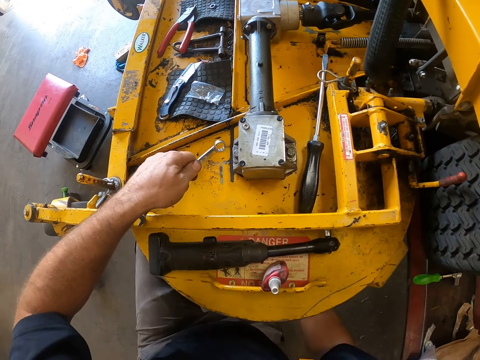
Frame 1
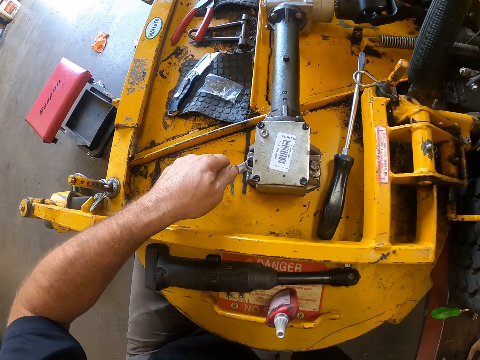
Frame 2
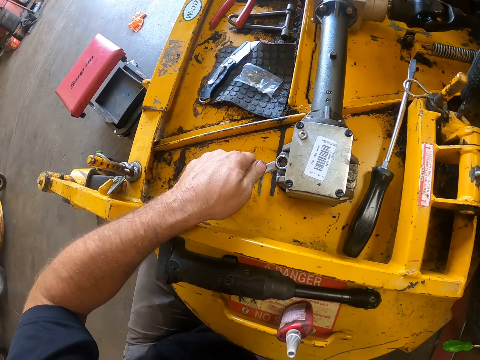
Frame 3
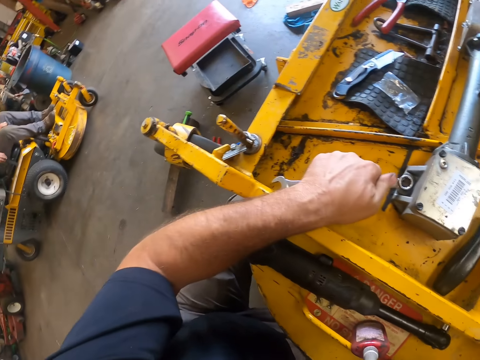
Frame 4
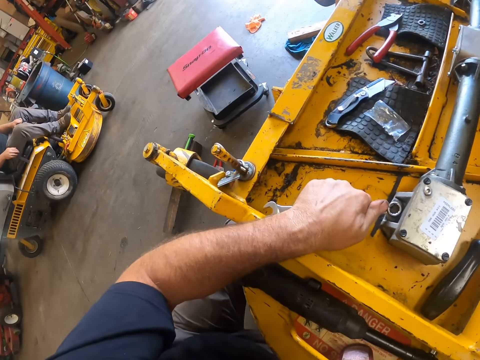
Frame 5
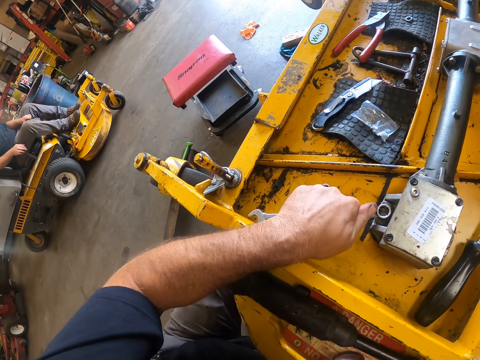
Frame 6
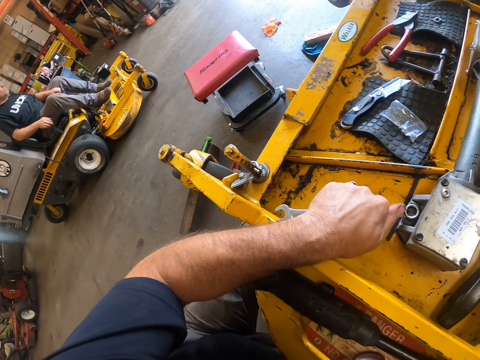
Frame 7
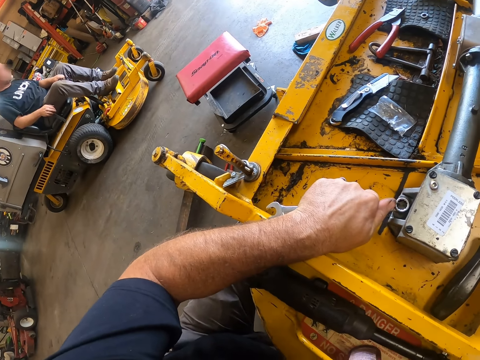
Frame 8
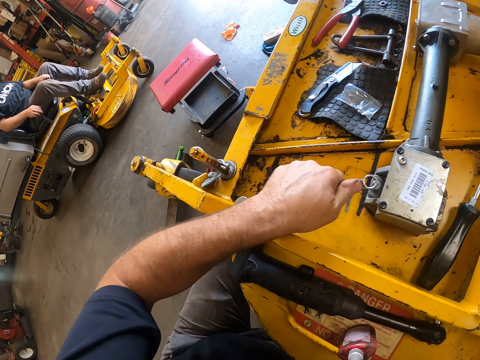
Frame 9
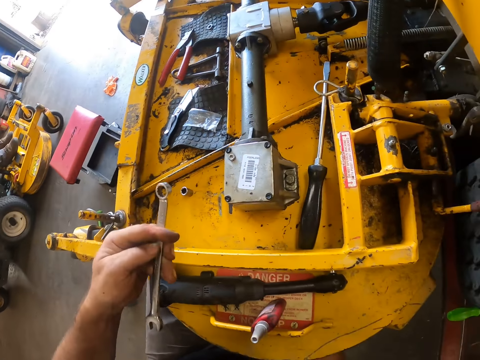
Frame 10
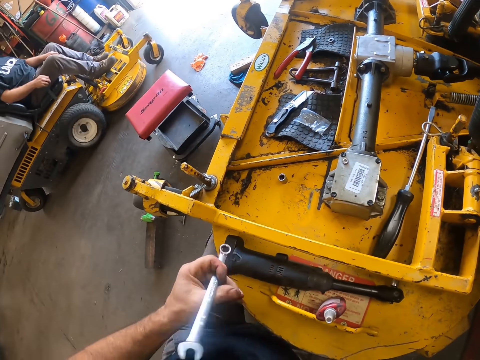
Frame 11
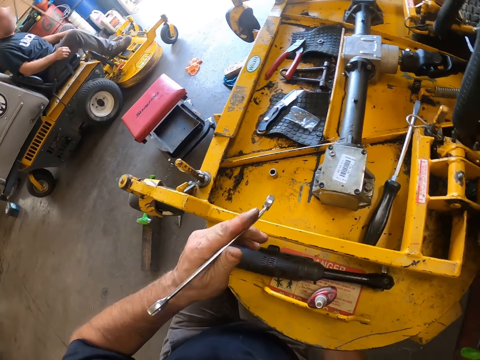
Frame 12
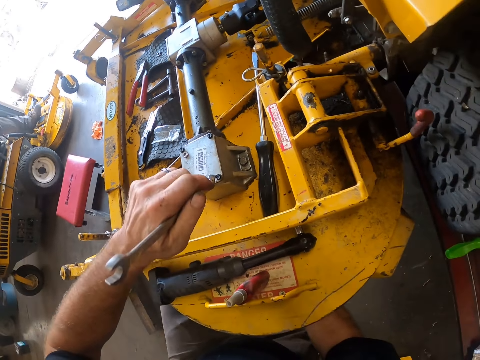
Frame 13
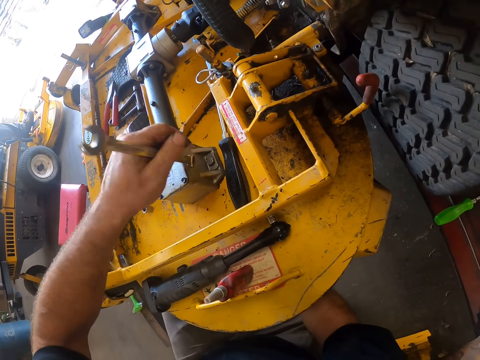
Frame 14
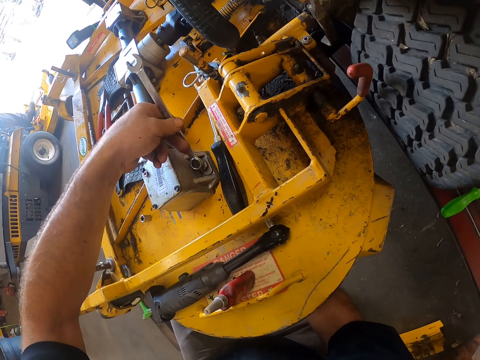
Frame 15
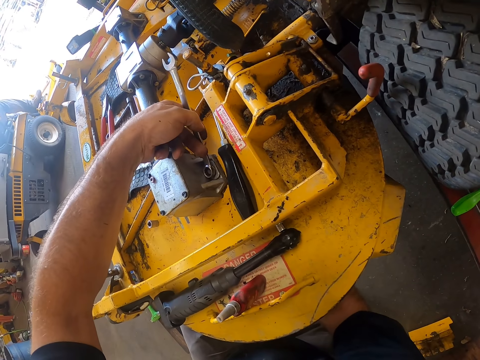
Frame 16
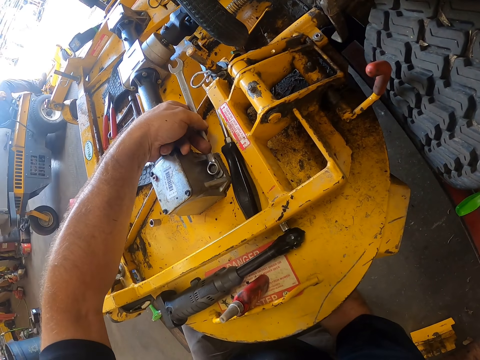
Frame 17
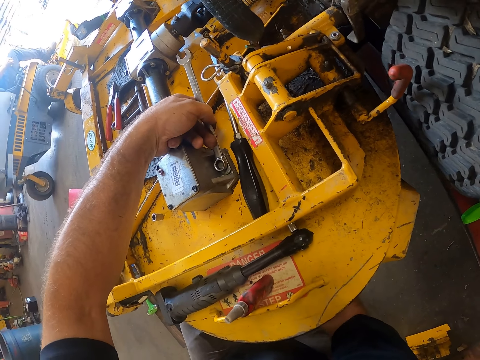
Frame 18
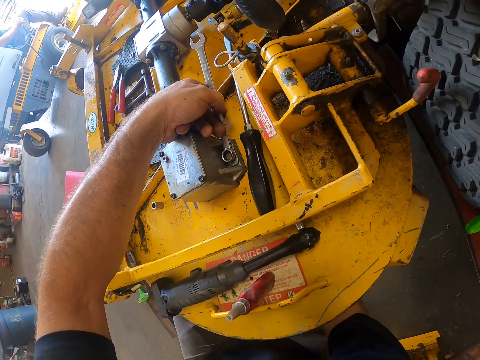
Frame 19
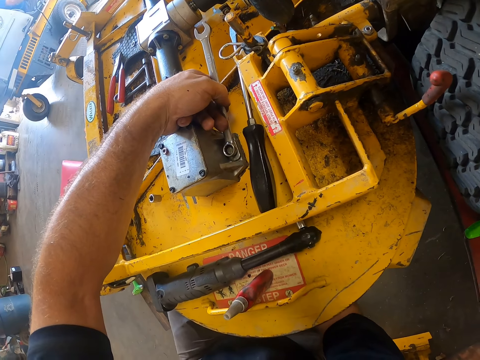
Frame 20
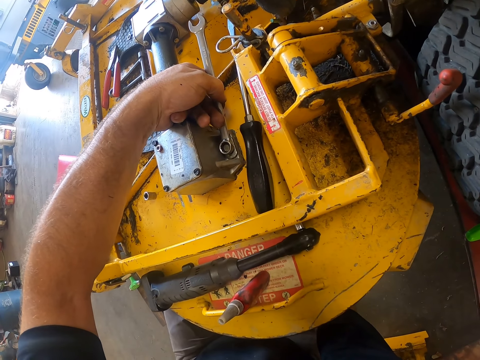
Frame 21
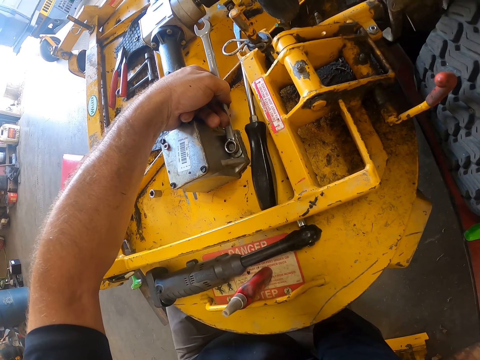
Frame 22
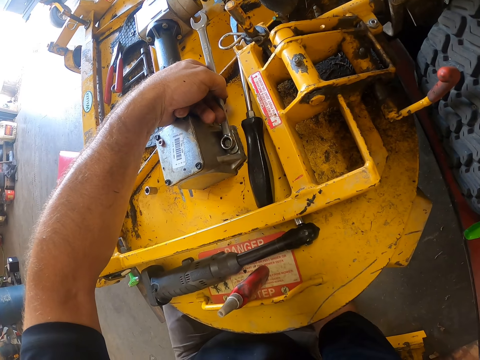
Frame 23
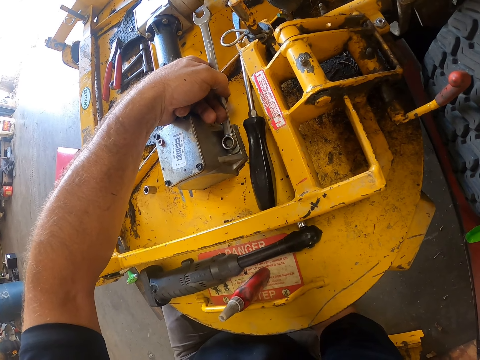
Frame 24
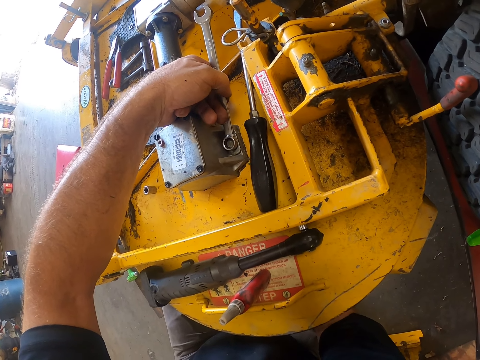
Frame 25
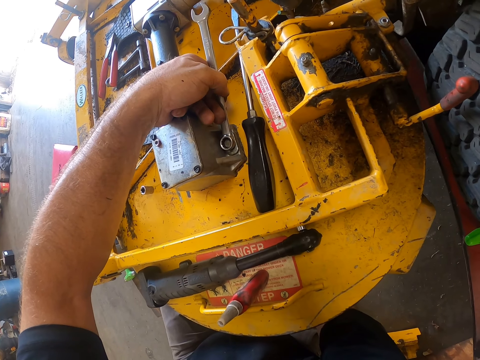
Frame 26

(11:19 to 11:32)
The camera wearer takes the bolt tightening machine in his right hand underneath the lawn mower. He places the spanner in the lawn mower with his left hand. He drills the nut with the drill. He tightens the bolt with the spanner and works with the spanner in the lawn mower. A man rides a functional lawn mower past the camera wearer. The camera wearer removes the spanner from the lawn mower. He places the spanner in the lawn mower with his left hand. The man rides the functional lawn mower out of the workshop. The camera wearer tightens the other bolt with the spanner and works with the spanner in the lawn mower.

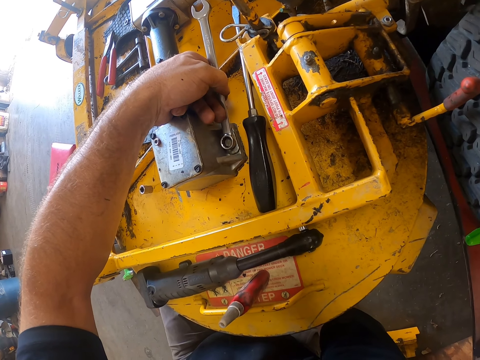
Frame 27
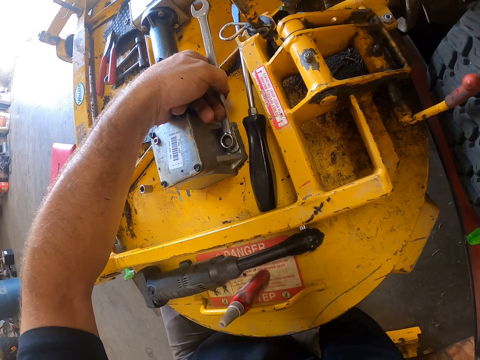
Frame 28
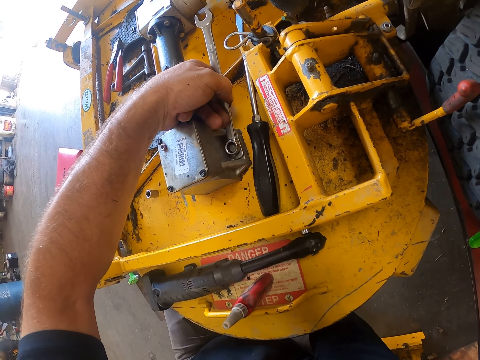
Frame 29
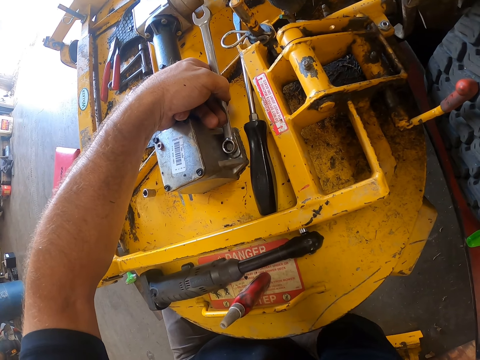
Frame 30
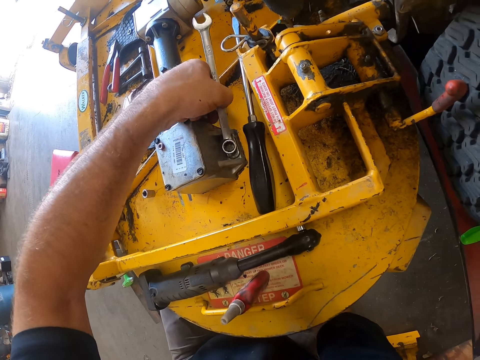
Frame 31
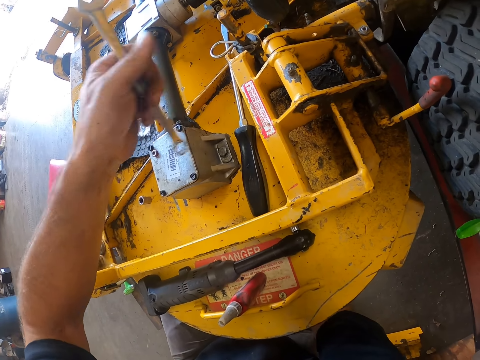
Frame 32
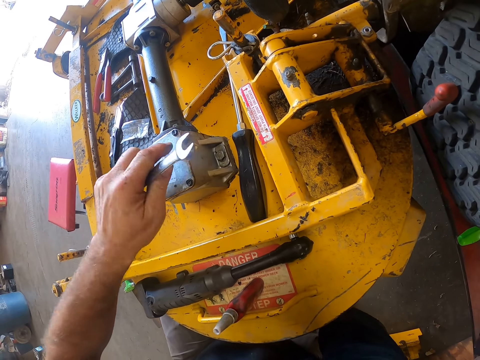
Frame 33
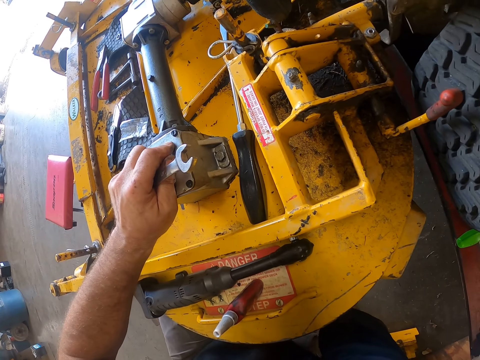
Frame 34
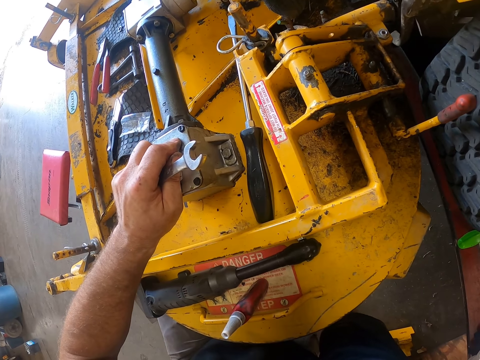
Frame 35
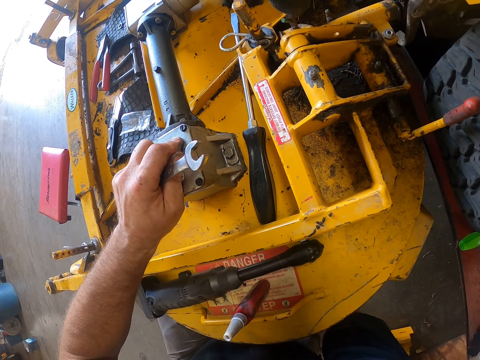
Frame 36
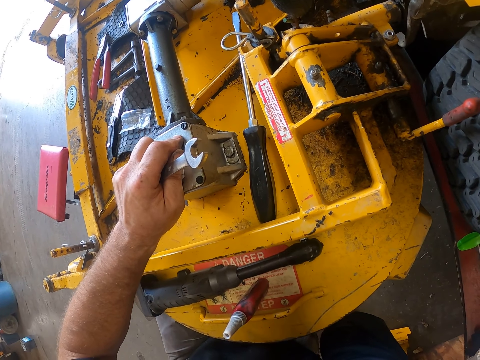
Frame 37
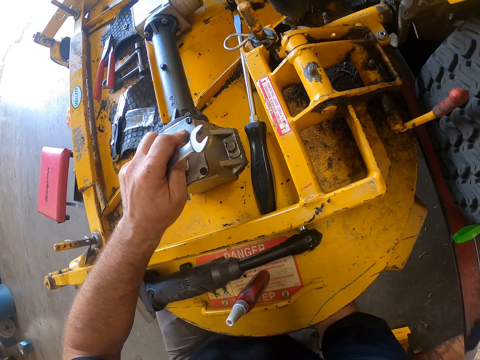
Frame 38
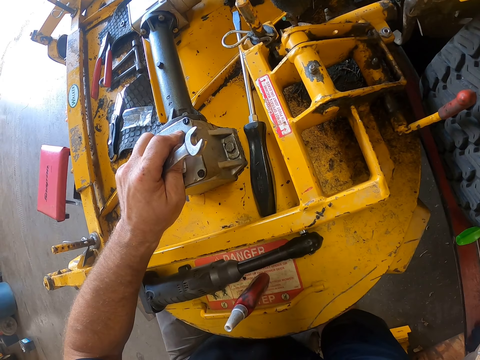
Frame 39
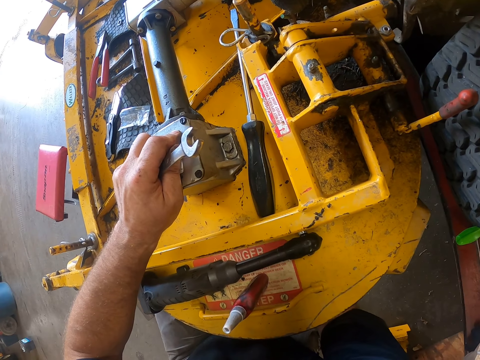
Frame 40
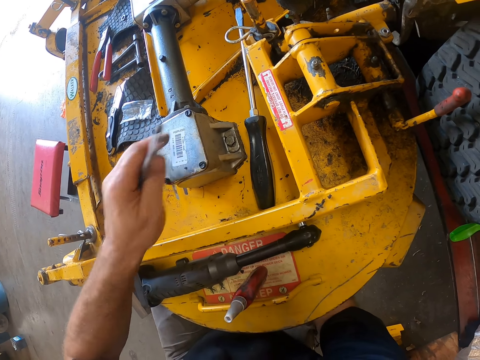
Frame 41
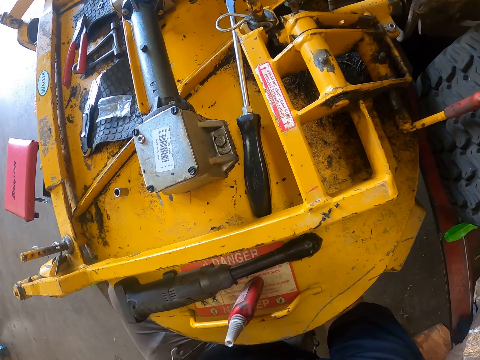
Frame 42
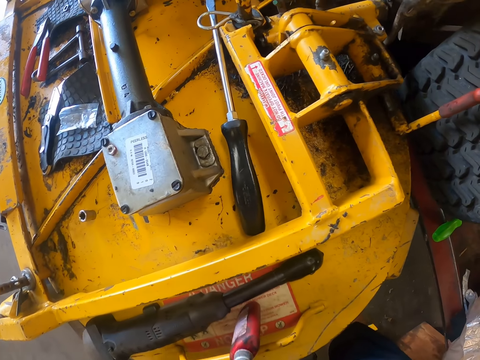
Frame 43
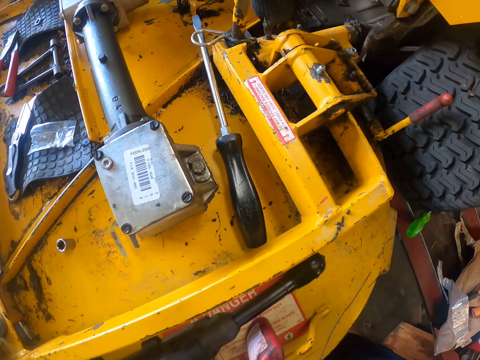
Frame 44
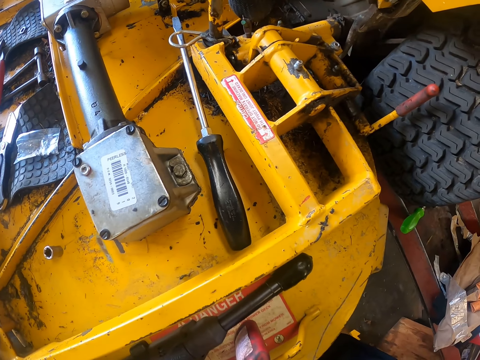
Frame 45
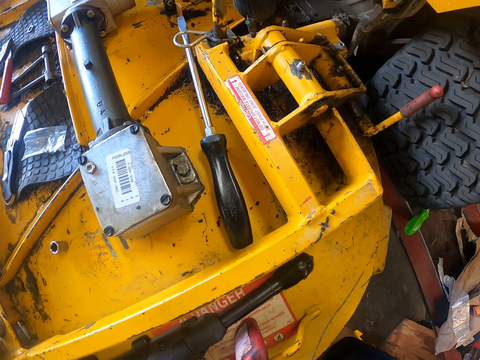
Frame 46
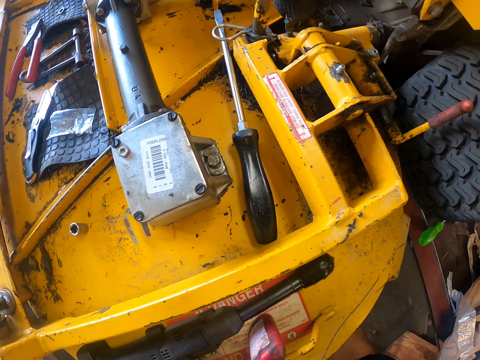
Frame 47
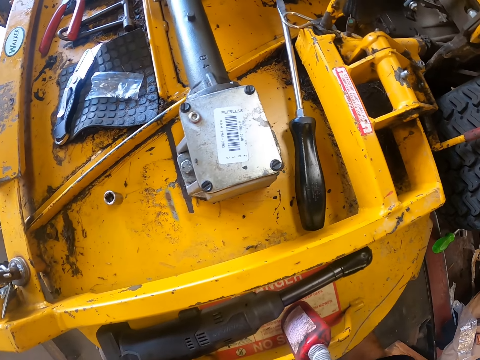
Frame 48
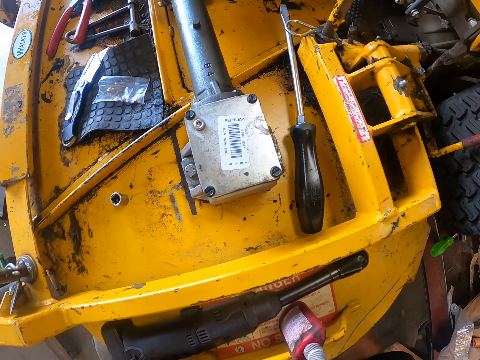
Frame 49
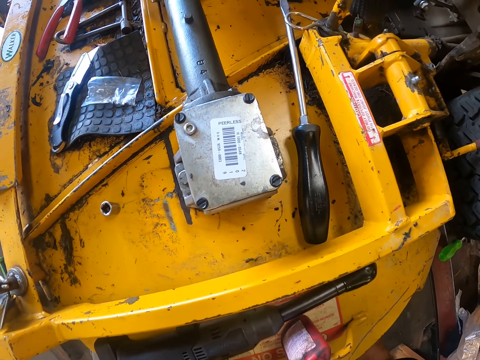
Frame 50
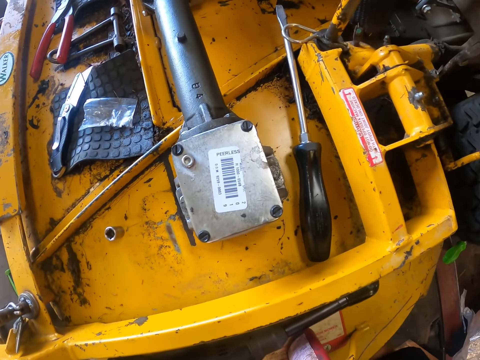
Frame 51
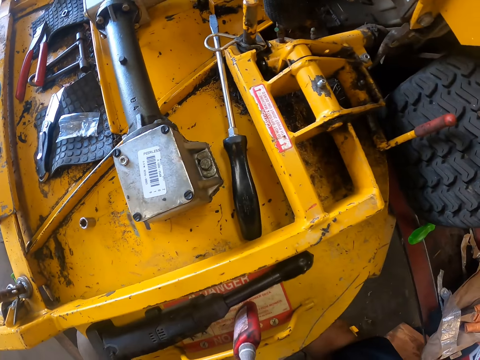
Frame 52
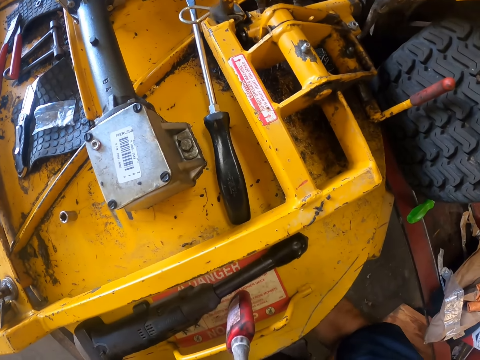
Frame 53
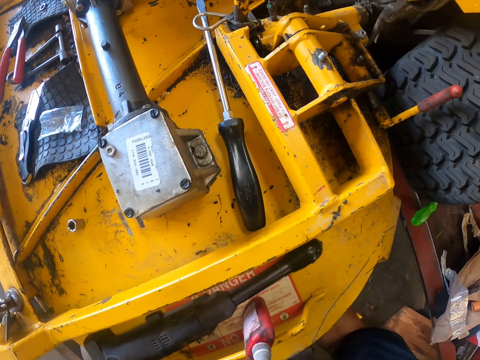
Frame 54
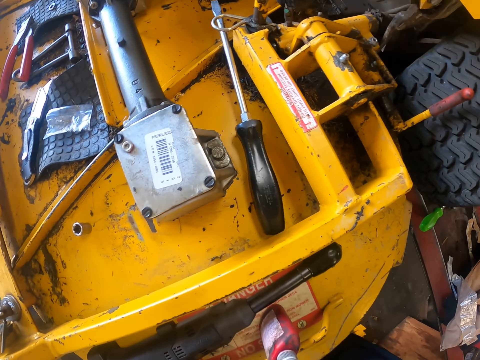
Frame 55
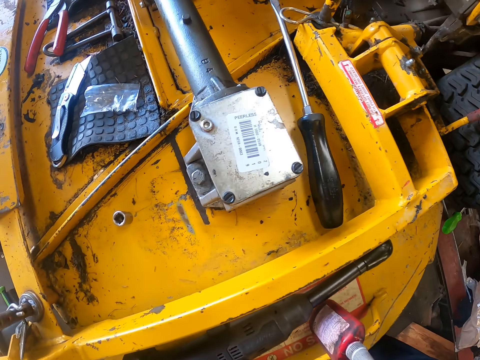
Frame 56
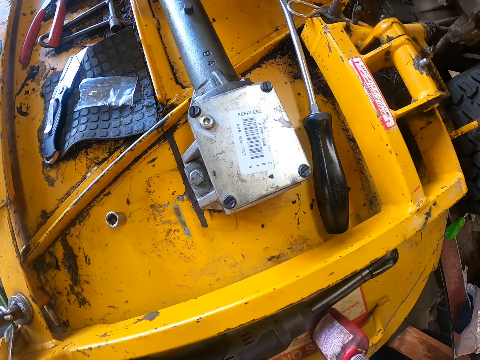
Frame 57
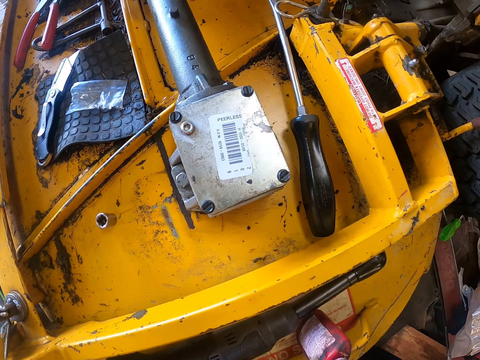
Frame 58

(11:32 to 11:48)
The camera wearer places his left hand atop the lawn mower. He takes his left hand underneath the lawn mower.
